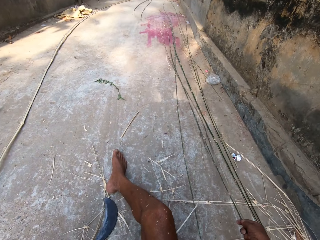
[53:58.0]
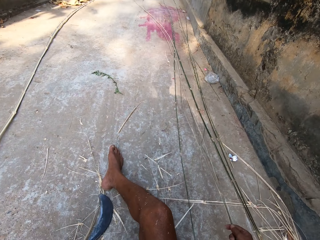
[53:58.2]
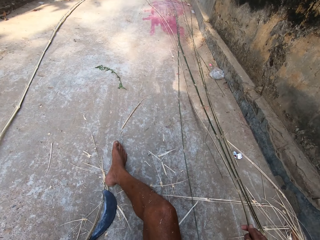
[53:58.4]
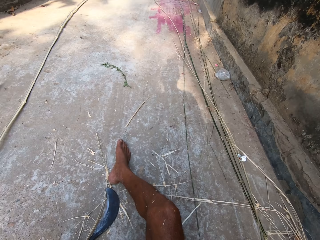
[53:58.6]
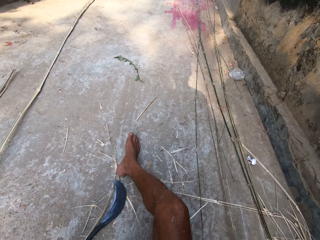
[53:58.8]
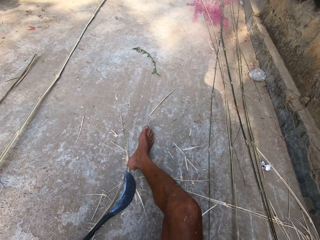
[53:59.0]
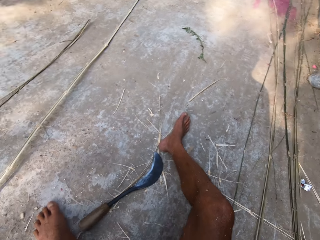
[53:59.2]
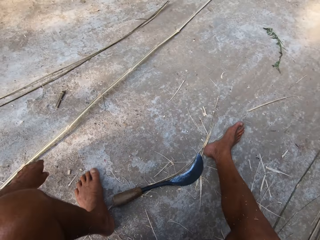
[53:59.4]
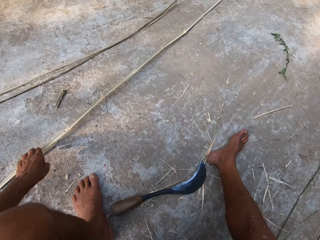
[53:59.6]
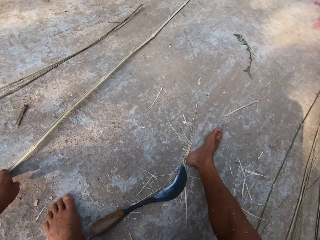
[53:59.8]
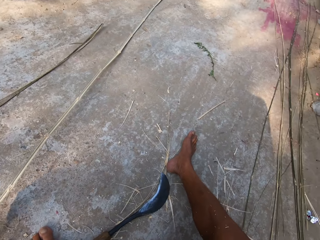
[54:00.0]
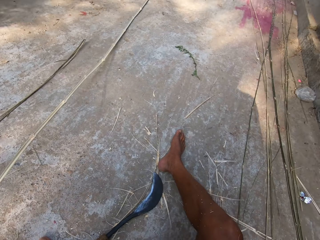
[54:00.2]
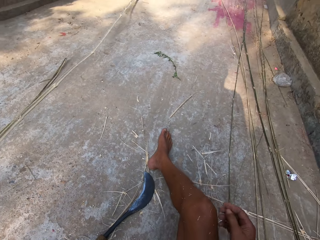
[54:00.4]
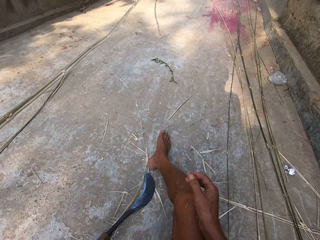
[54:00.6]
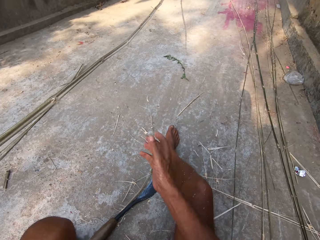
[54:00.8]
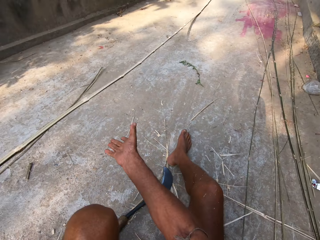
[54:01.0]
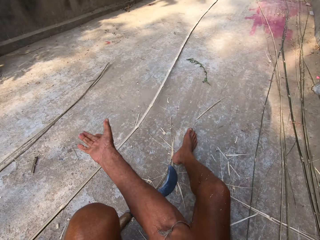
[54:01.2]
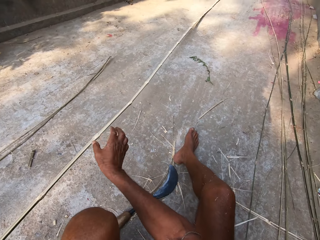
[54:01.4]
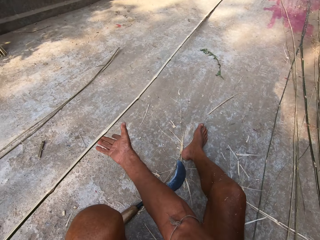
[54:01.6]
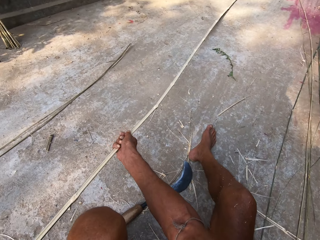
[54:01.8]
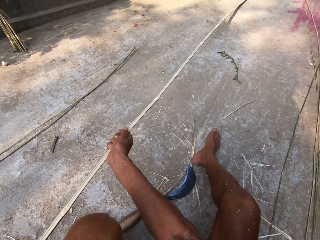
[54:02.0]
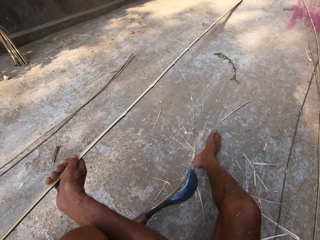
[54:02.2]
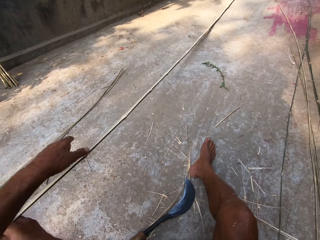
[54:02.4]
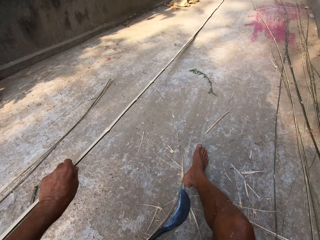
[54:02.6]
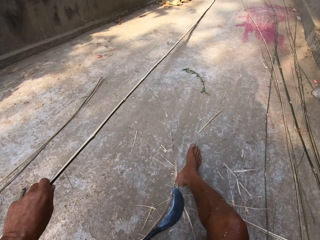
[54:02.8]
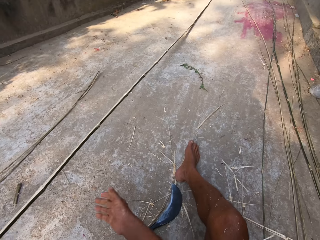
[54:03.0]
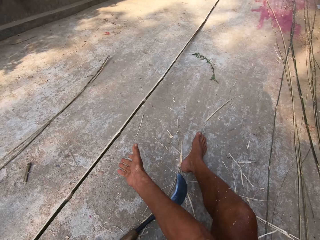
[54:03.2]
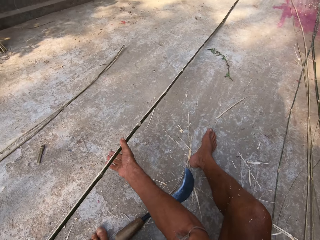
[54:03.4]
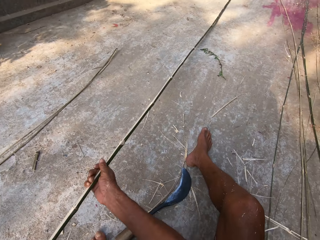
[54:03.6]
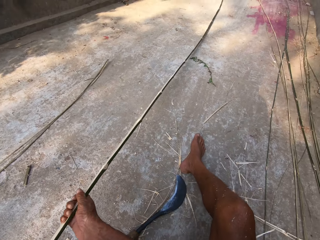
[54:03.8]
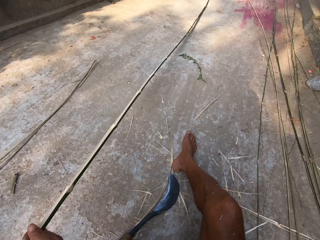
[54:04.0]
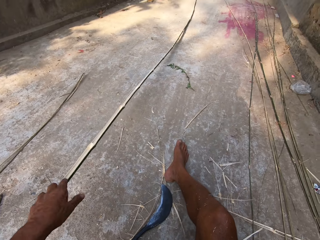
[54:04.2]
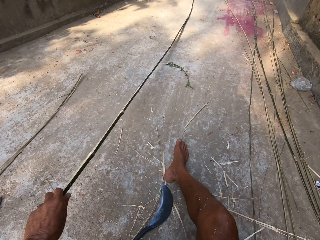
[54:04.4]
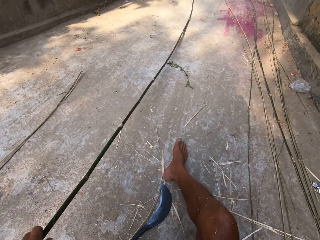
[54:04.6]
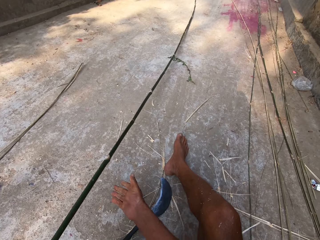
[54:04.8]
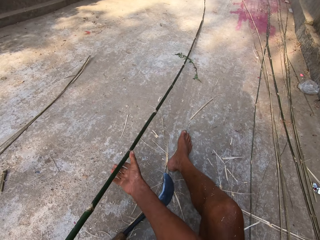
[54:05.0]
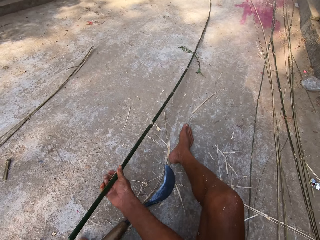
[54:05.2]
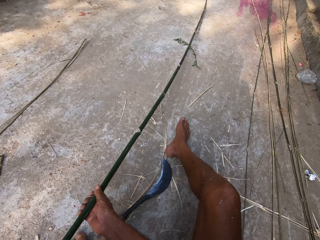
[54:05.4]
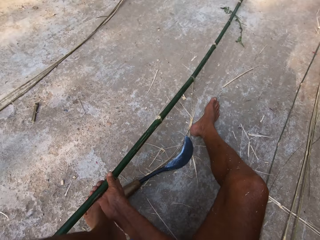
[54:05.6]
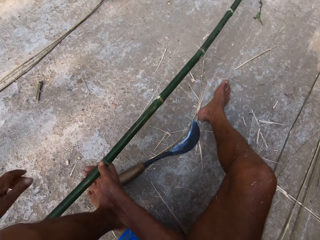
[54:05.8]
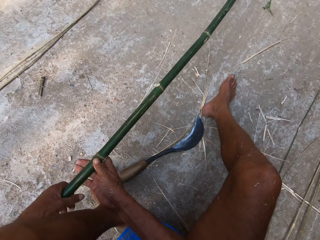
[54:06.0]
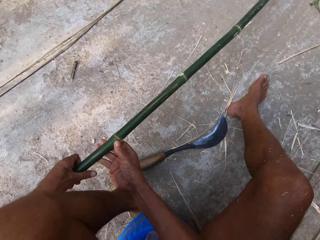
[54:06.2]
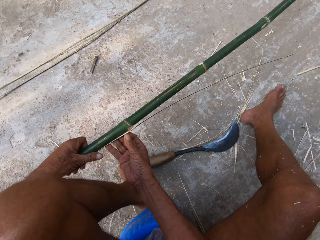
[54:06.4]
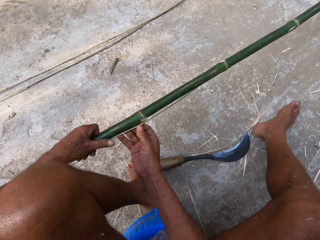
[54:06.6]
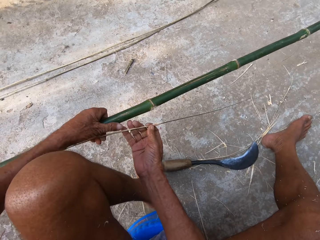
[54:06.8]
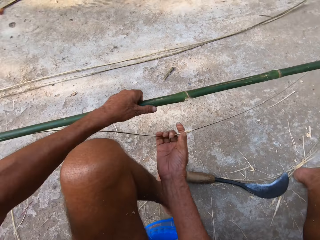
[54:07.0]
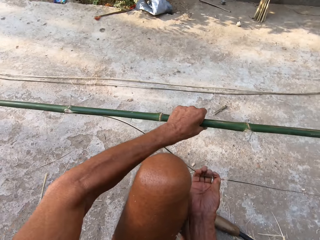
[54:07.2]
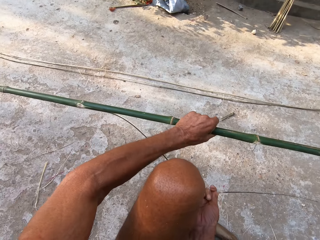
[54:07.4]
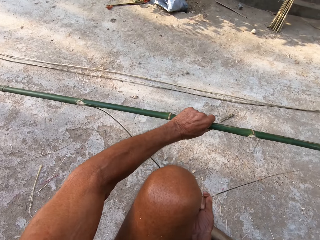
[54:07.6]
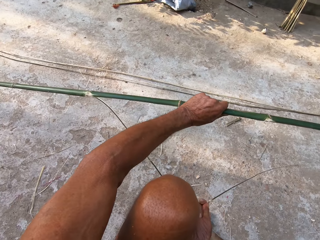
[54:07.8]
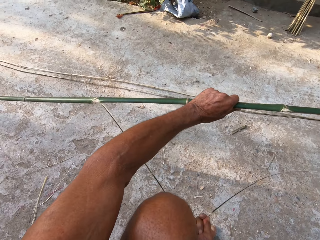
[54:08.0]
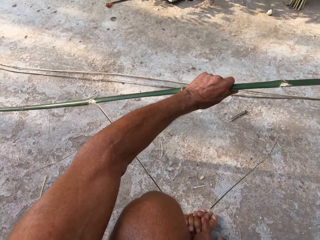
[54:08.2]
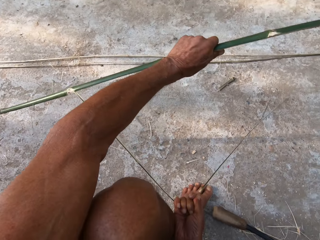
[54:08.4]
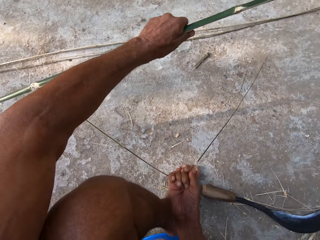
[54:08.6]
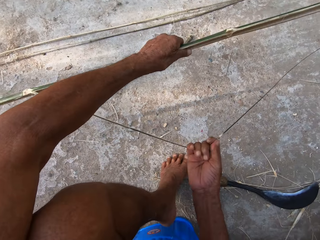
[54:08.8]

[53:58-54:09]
The camera wearer drops the bamboo strip on the ground with his right hand. He picks a bamboo strip on the ground with his left hand. He holds the bamboo strip with both hands and pulls the bamboo strip on the ground with both hands. He peels the bamboo strip with his right hand.

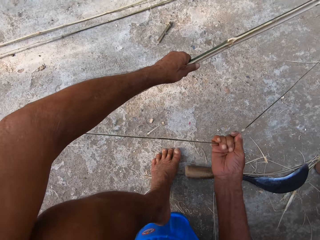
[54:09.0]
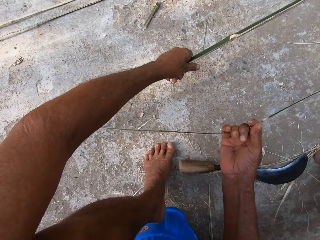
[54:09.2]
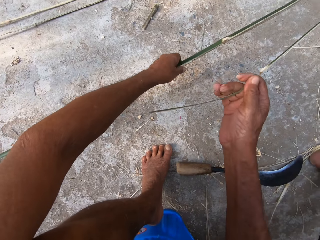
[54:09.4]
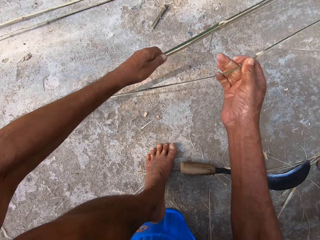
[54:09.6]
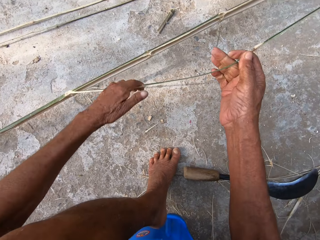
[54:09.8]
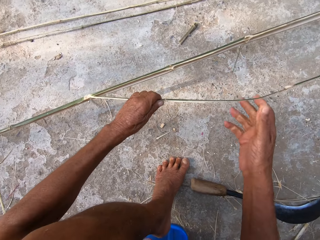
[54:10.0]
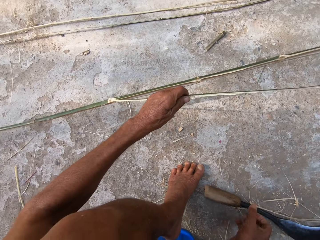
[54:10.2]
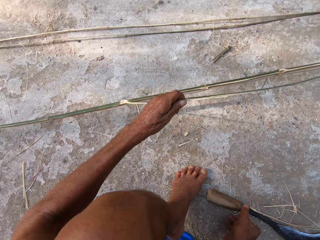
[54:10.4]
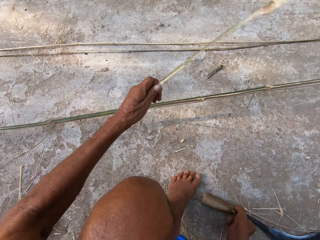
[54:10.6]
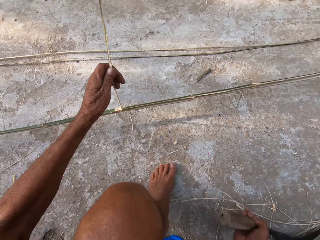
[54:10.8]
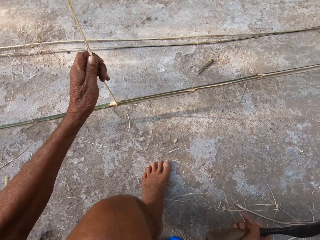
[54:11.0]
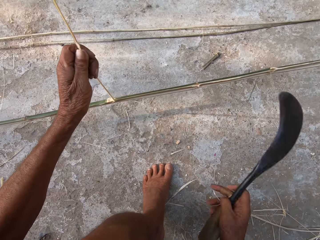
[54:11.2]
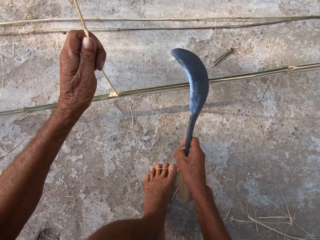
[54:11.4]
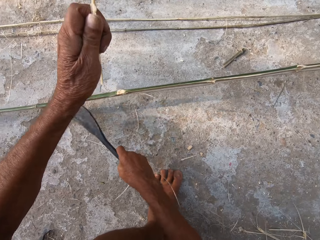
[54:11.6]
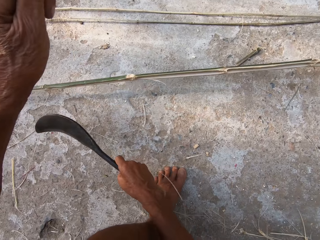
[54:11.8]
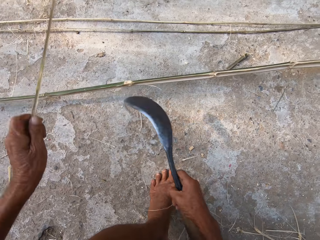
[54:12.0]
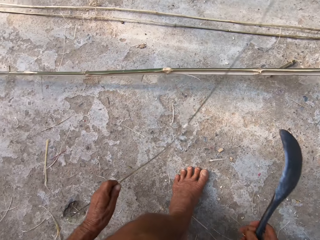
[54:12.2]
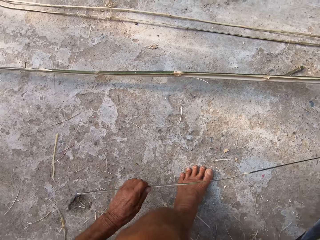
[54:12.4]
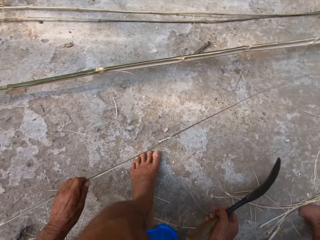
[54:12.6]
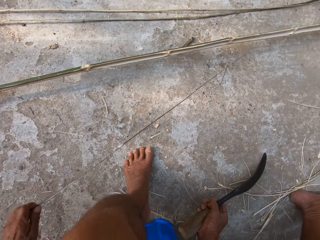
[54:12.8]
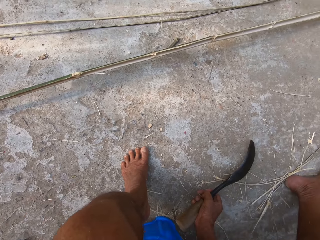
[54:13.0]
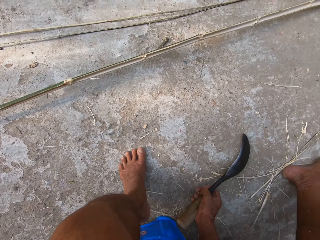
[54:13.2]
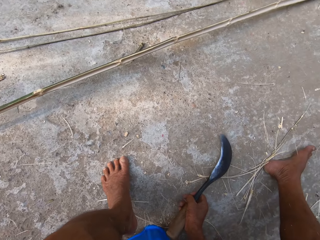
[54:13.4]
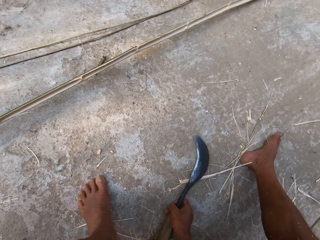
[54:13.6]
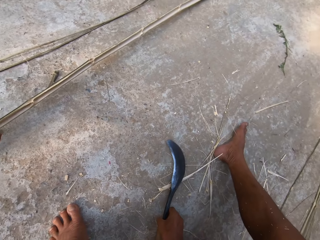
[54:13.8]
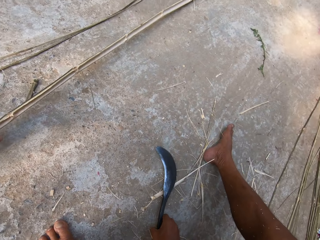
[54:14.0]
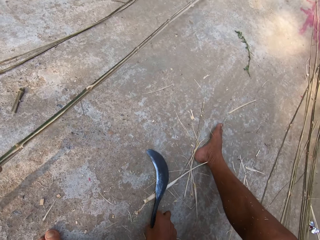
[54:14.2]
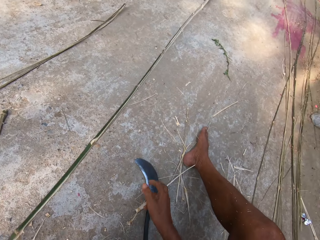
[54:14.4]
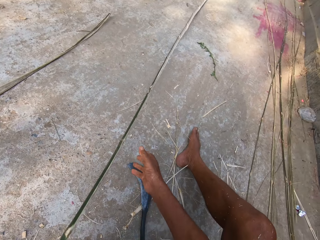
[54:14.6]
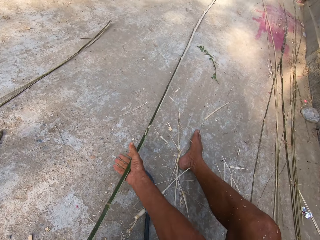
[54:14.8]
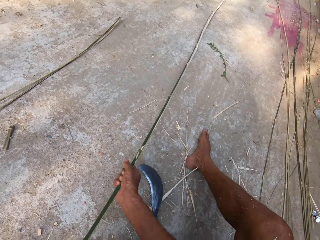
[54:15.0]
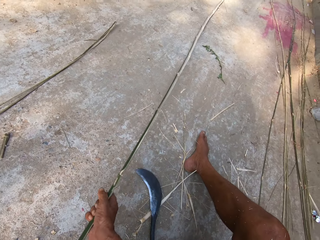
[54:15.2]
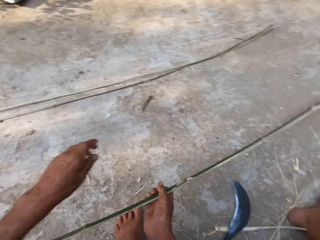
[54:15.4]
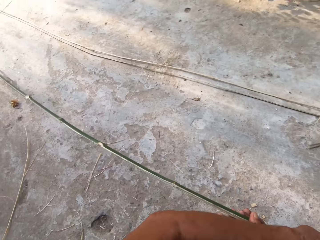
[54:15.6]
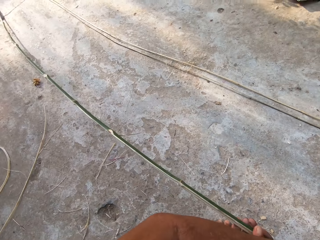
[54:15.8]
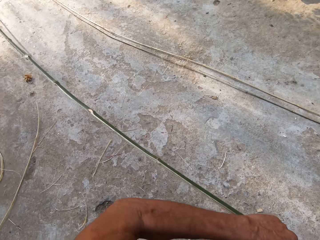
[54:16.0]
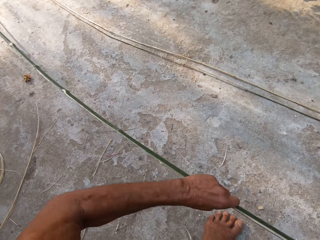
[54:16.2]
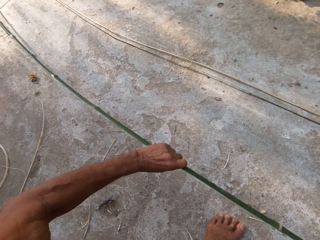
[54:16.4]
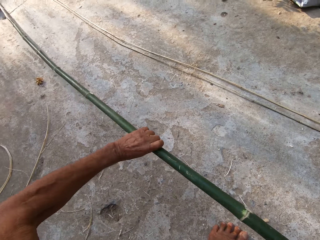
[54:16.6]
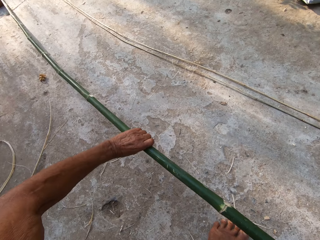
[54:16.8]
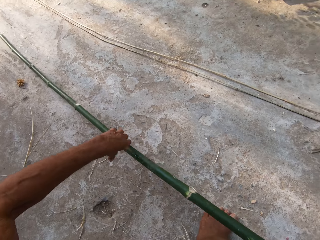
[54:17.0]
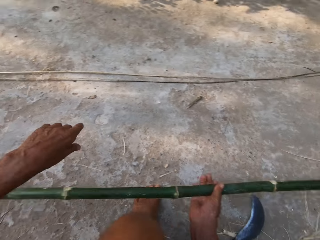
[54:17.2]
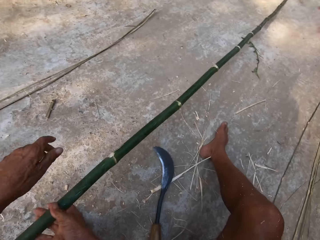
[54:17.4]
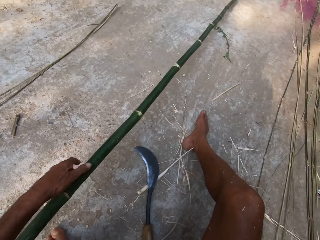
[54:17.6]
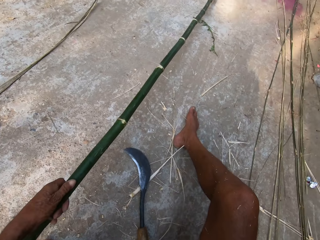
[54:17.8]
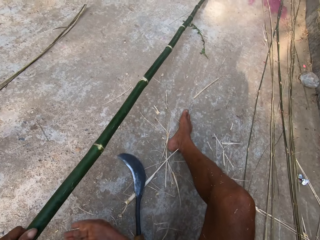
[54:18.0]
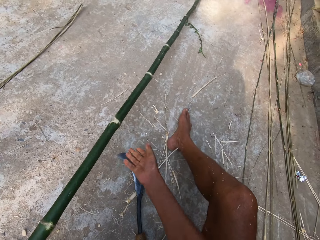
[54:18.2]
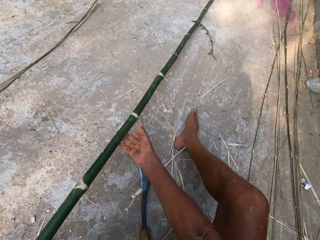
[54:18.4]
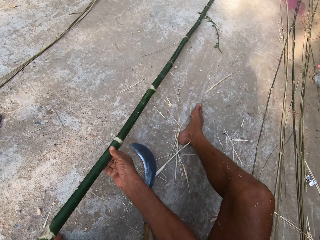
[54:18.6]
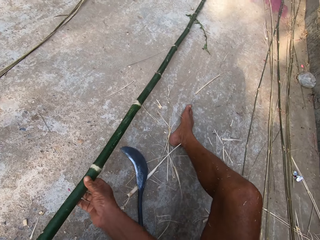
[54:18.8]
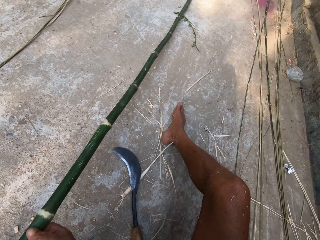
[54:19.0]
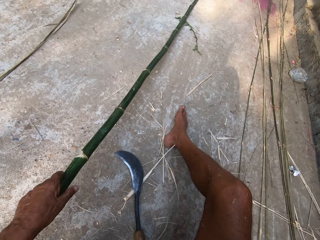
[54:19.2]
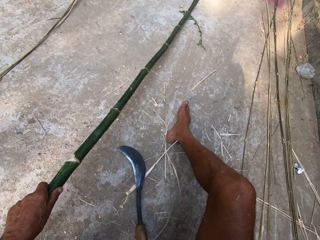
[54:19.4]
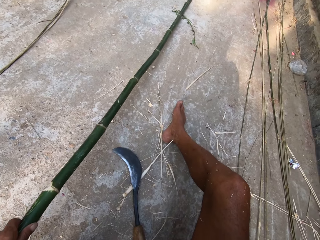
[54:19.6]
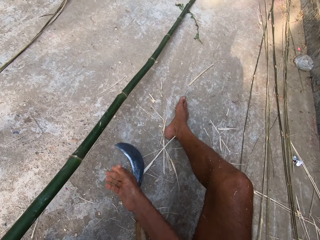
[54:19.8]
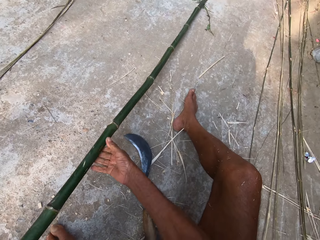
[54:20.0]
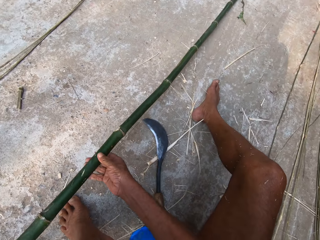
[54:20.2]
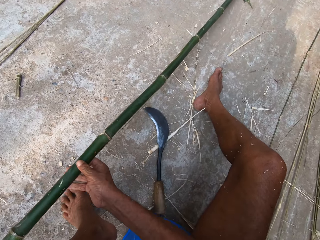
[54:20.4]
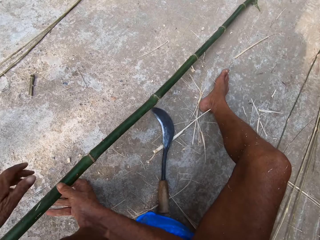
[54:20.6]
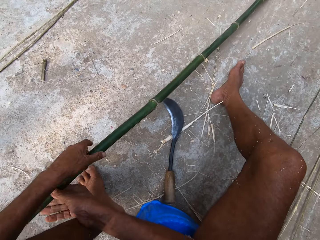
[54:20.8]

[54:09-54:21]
The camera wearer picks a kukri knife from the ground with his right hand. He cuts the bamboo strip with the kukri knife in his right hand. He throws the bamboo strip on the ground with his left hand and drops the kukri knife on the ground with his right hand. He picks the bamboo strip on the ground with his left hand. He holds the bamboo strip with both hands and pulls the bamboo stick.
